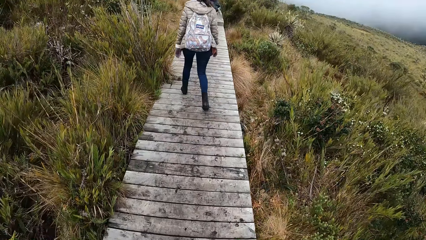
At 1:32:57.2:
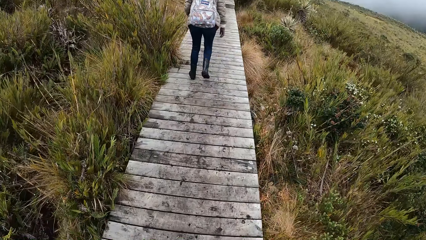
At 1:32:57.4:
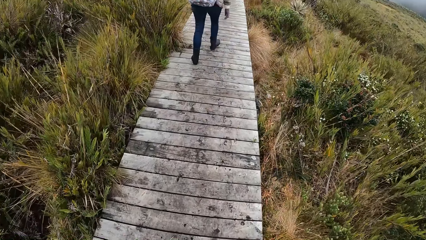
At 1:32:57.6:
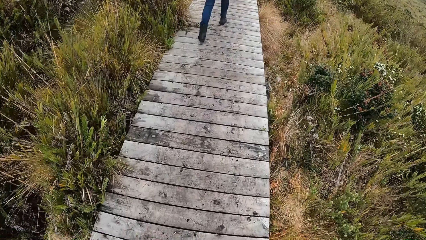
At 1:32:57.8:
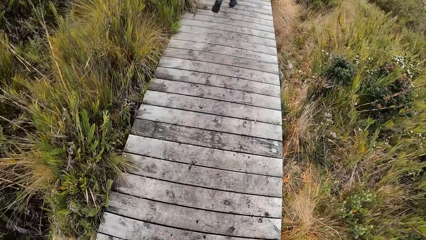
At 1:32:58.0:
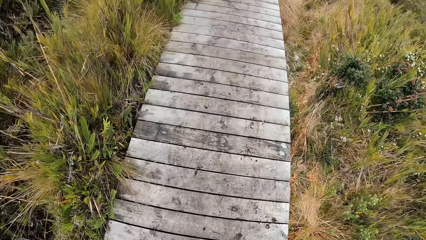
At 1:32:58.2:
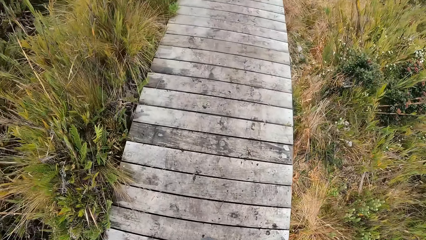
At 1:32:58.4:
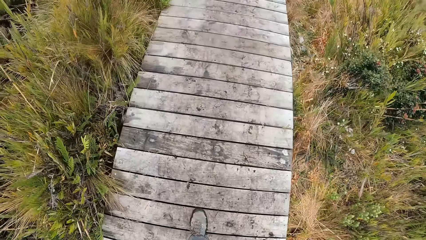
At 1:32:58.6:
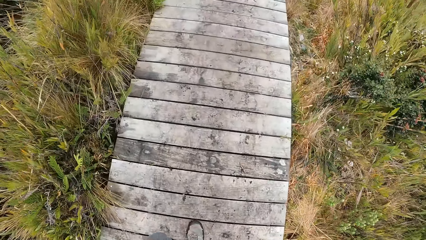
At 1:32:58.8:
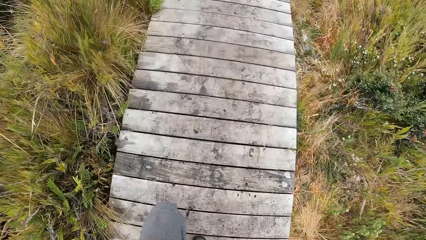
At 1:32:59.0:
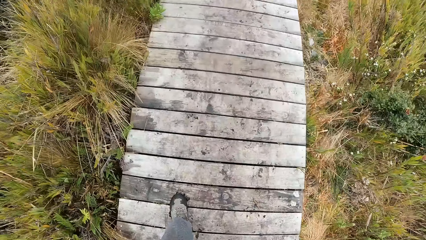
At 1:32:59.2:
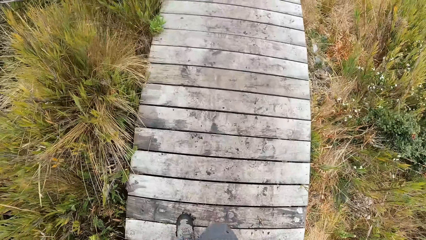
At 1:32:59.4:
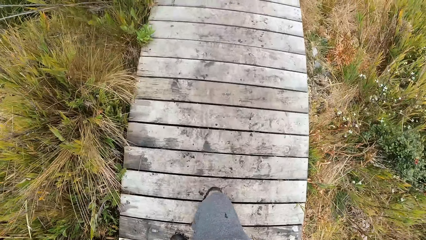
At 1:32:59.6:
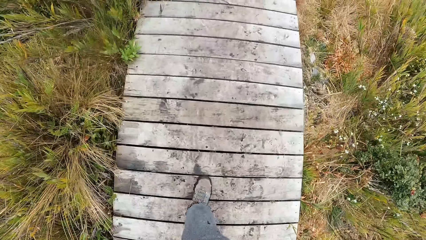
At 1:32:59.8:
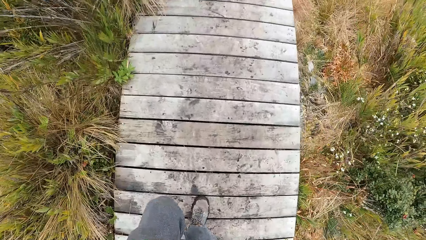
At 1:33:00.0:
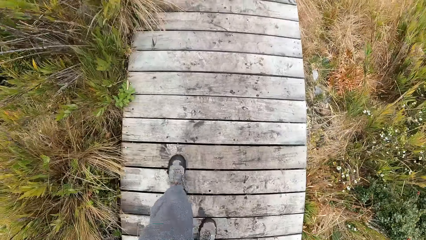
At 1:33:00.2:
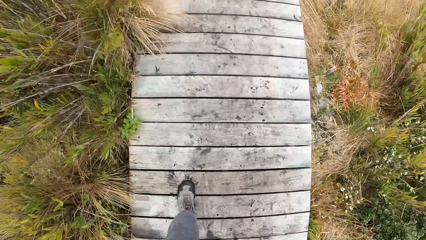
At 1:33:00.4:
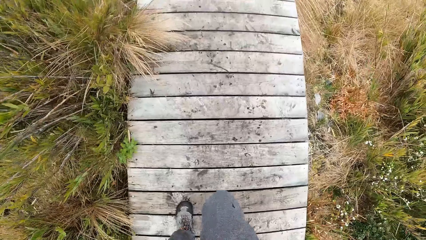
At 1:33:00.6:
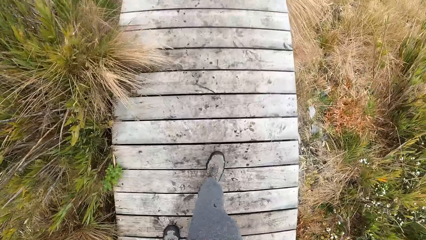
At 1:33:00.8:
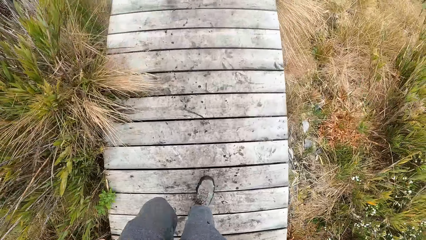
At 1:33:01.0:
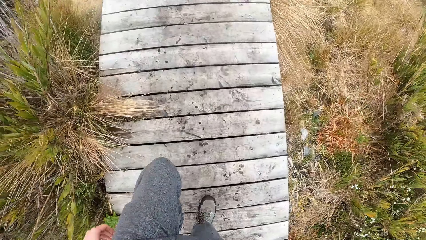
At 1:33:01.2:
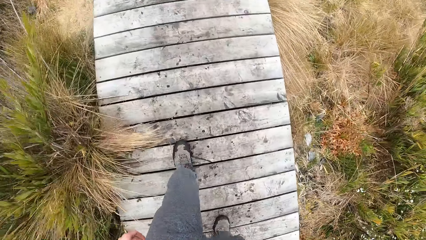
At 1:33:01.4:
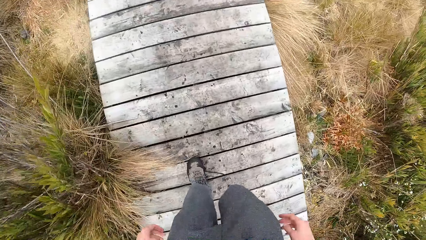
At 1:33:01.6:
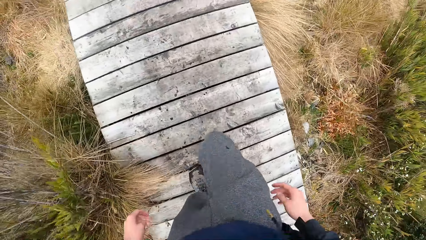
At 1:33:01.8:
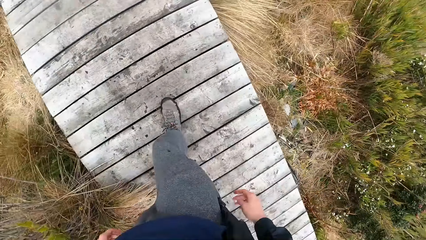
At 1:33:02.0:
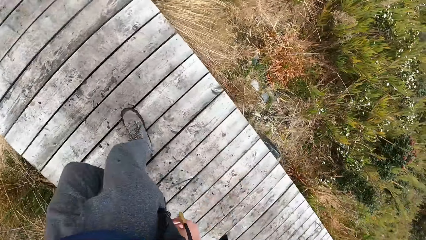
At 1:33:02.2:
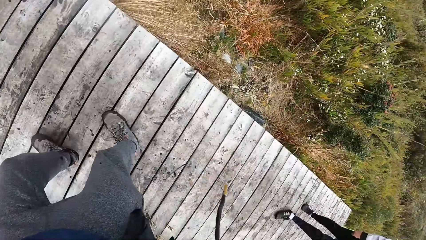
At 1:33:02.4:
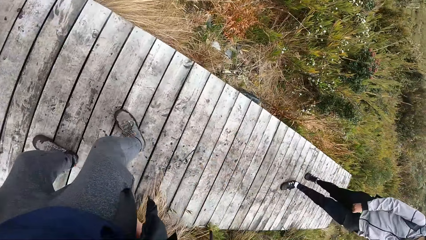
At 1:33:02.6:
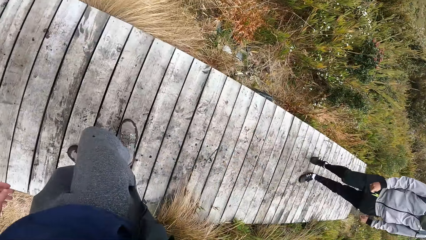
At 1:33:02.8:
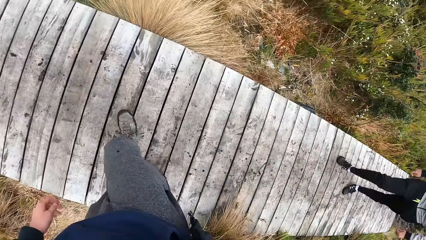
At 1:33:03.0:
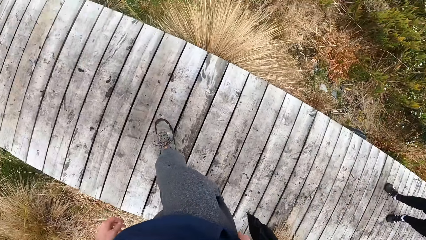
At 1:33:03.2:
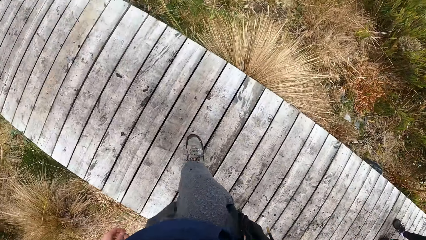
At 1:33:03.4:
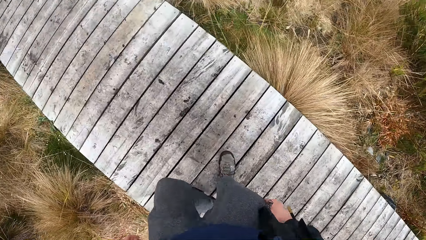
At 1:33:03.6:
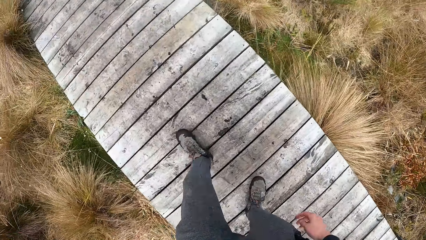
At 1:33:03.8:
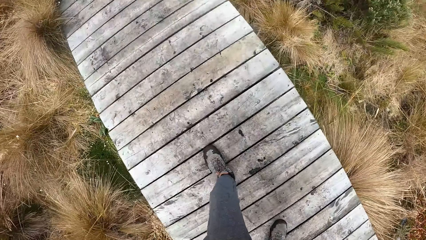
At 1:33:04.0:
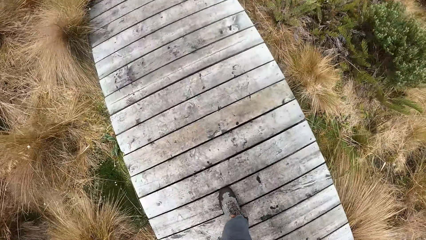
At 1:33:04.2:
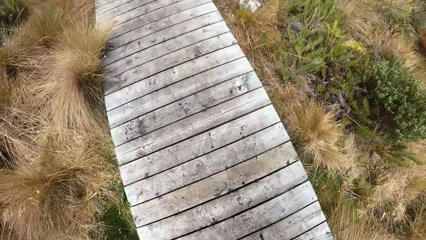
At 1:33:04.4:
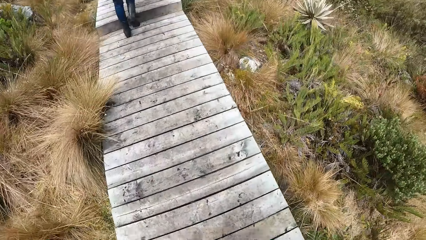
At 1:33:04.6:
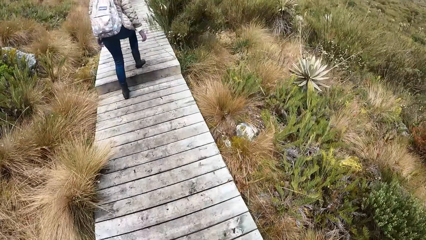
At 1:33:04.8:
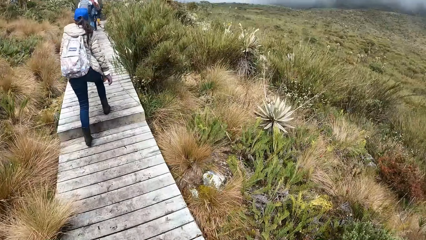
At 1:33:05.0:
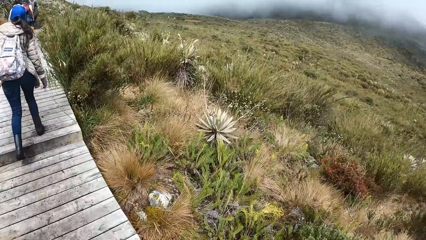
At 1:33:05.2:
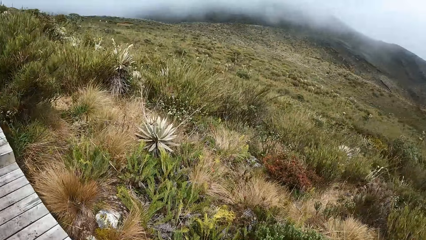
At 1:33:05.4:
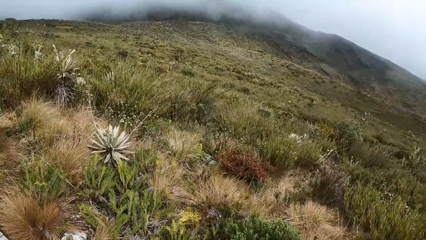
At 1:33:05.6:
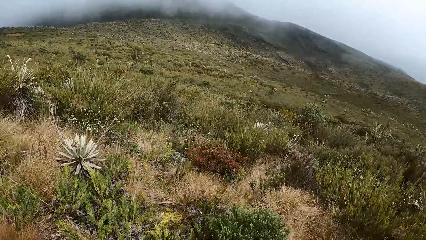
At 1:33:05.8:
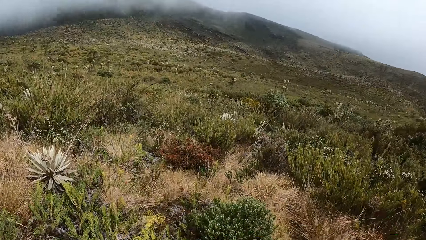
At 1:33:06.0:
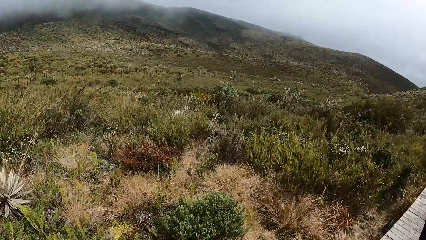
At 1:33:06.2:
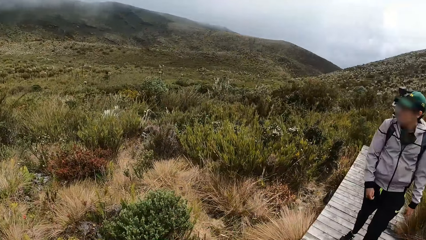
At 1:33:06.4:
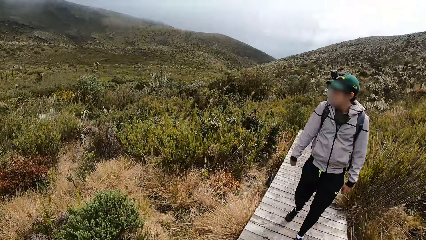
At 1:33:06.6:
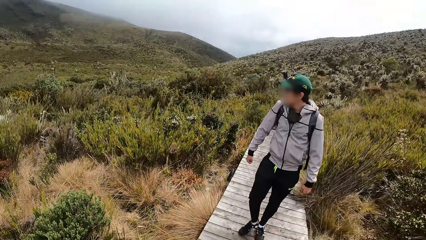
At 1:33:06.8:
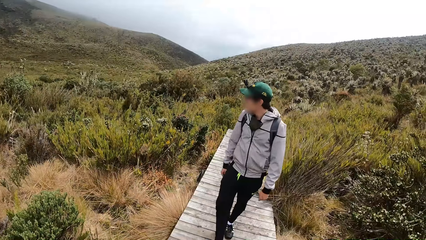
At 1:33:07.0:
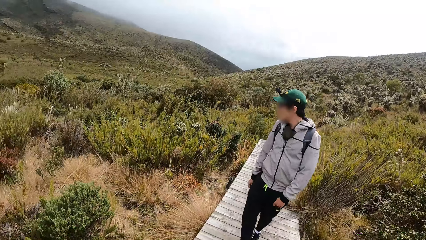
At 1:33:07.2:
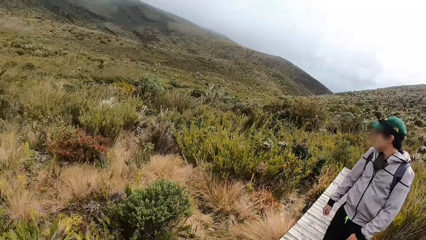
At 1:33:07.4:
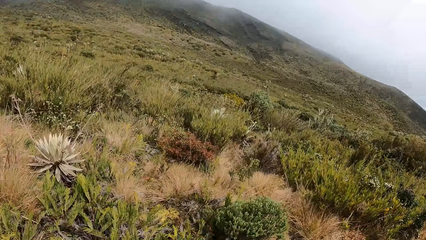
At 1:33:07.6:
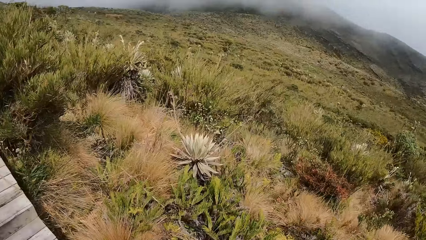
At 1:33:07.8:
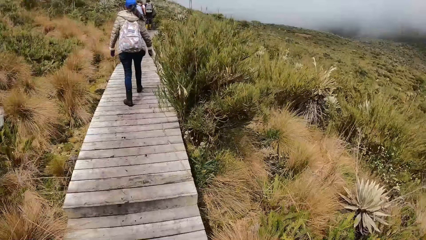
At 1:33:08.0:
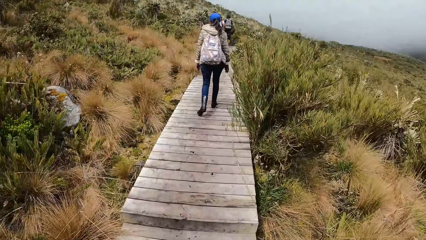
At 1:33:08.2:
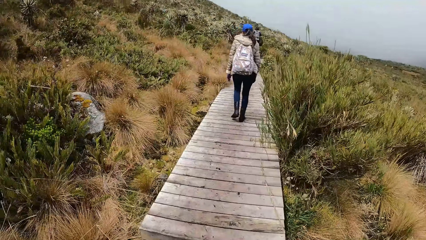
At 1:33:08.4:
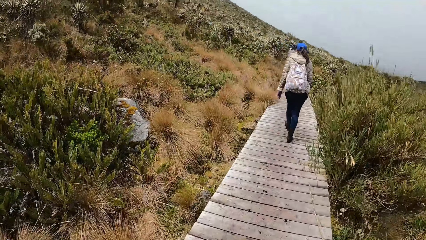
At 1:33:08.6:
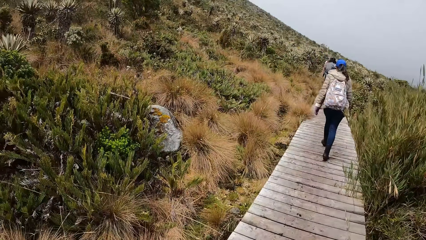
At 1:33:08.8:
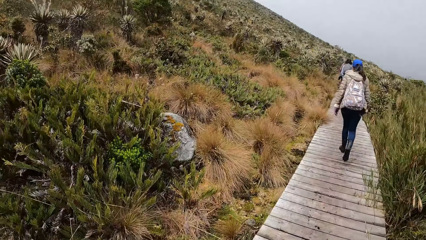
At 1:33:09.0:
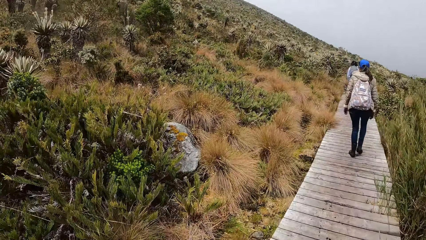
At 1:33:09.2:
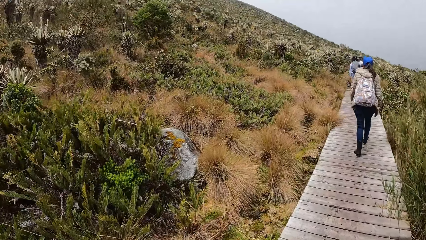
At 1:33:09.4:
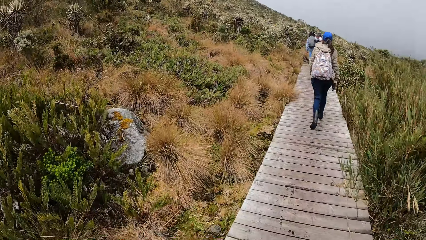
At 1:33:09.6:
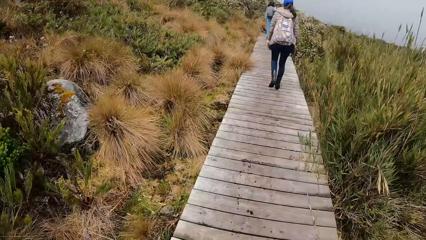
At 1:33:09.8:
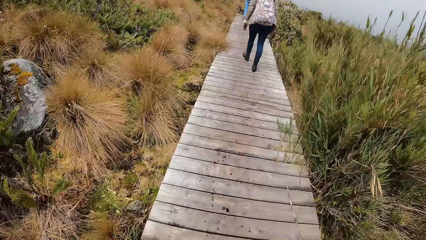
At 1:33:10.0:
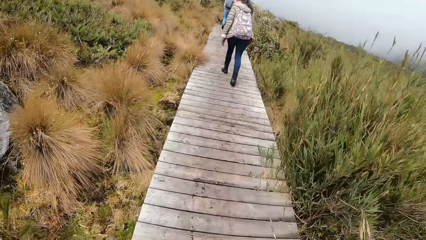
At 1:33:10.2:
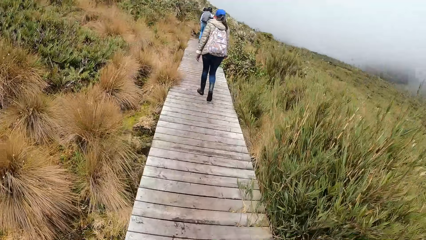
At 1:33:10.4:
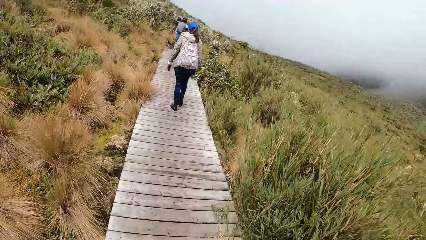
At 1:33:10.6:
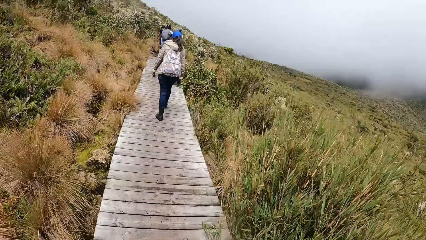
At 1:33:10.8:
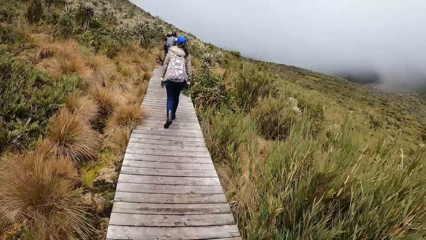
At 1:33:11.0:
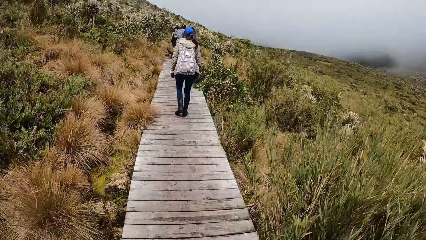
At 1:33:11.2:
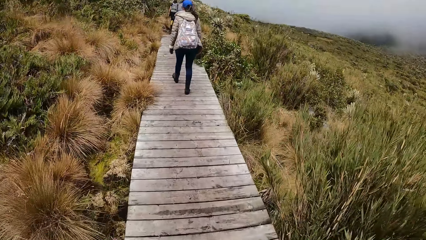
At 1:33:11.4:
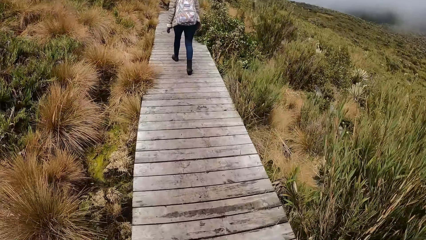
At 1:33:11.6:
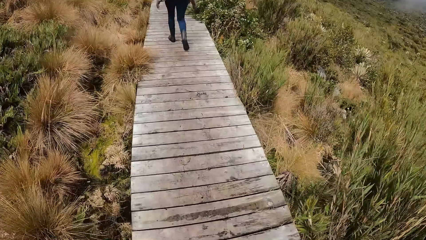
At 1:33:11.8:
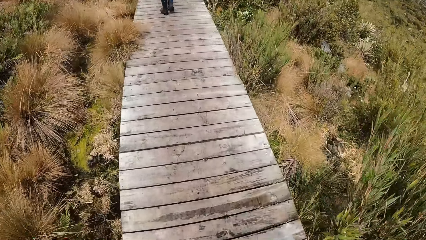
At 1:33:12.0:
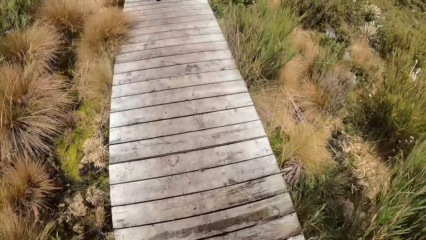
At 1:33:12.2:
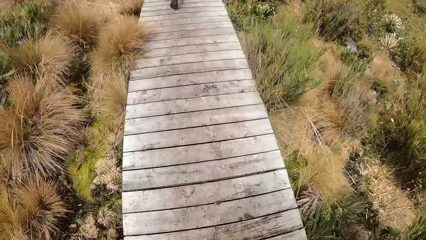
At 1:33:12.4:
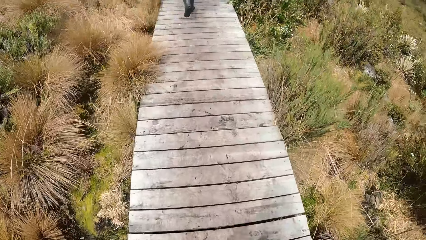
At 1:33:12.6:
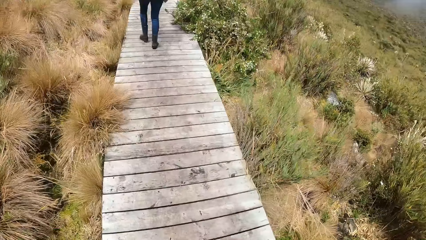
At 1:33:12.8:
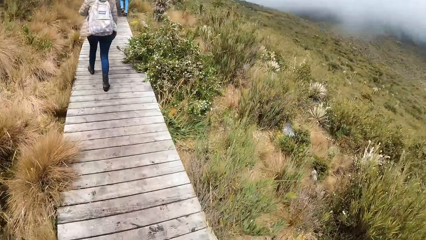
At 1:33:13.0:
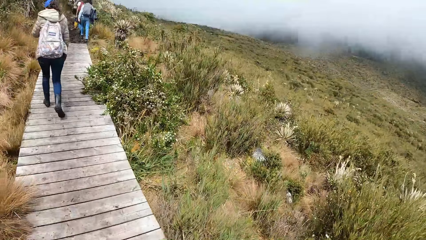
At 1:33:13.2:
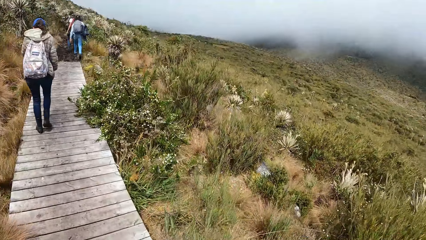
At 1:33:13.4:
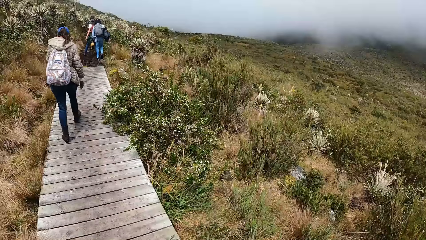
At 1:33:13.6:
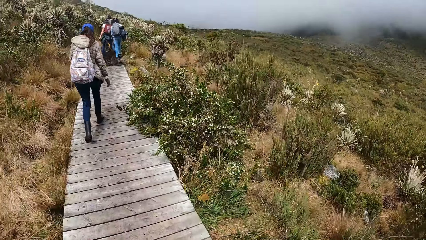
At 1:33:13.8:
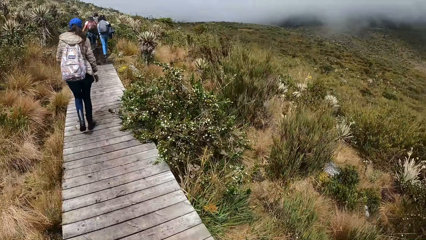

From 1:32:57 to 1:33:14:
The camera wearer turns around the moorland. They interact with a man. The man walks along the pathway. The camera wearer walks along the moorland.
